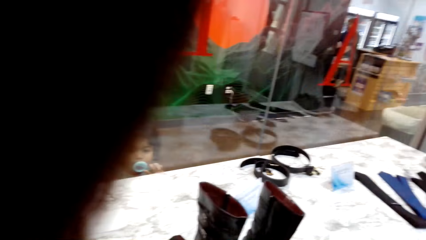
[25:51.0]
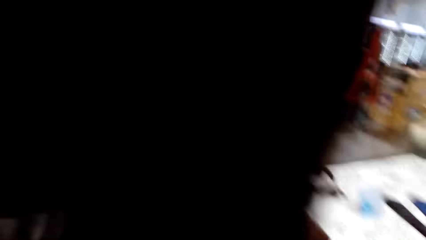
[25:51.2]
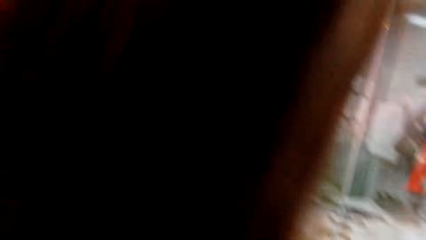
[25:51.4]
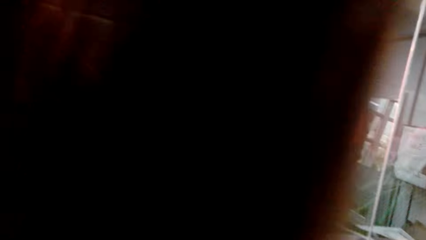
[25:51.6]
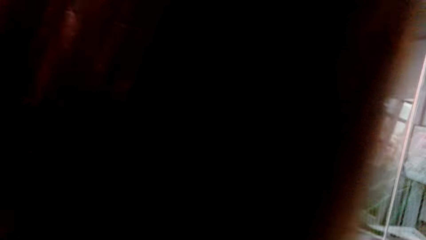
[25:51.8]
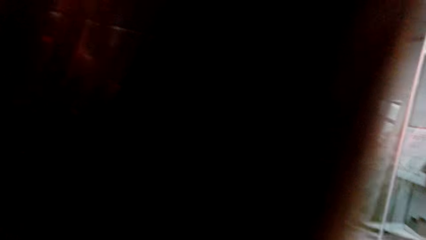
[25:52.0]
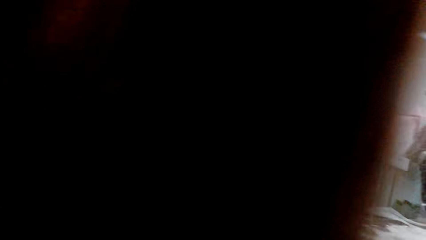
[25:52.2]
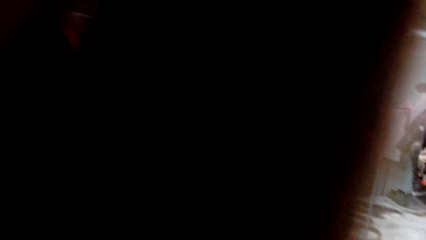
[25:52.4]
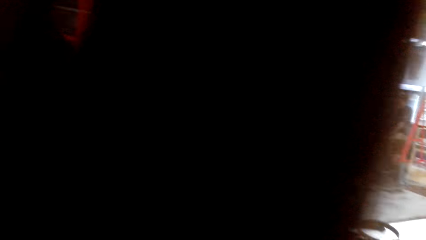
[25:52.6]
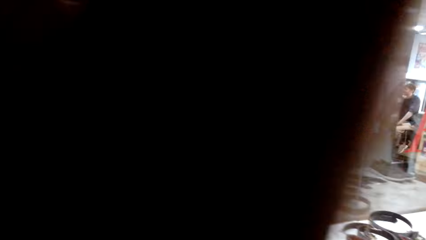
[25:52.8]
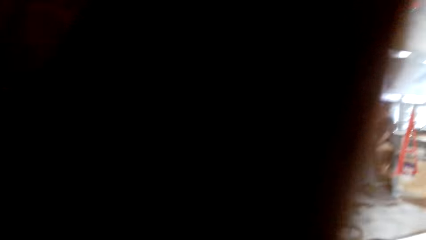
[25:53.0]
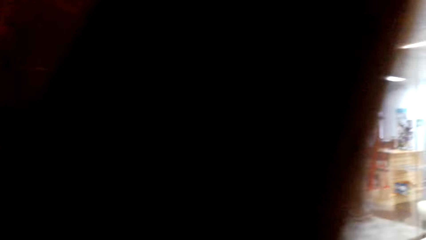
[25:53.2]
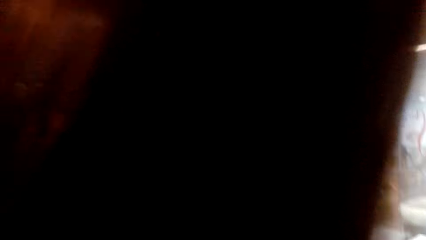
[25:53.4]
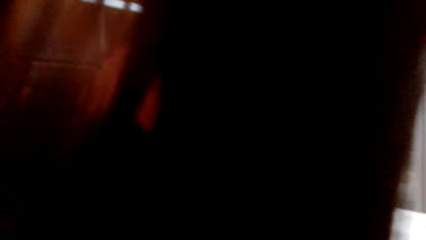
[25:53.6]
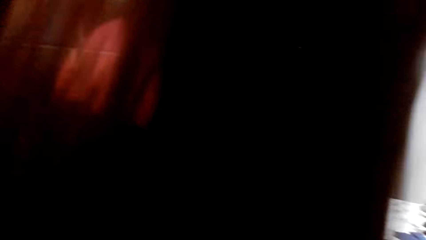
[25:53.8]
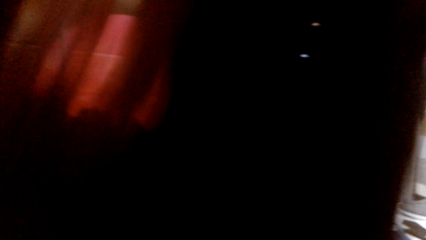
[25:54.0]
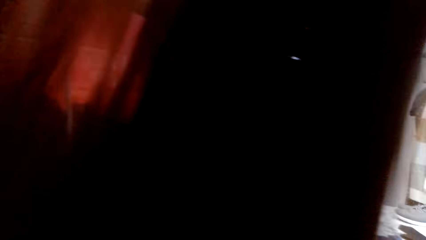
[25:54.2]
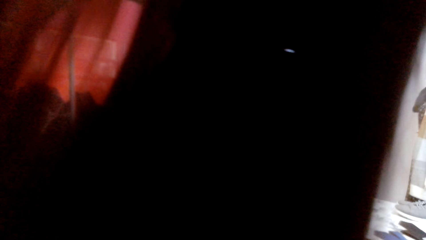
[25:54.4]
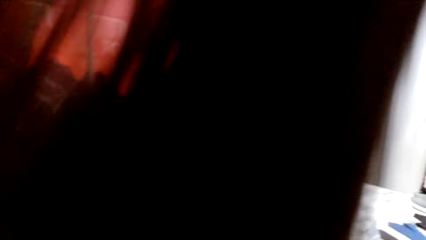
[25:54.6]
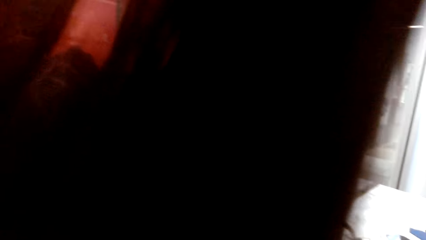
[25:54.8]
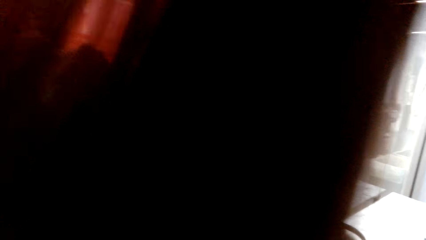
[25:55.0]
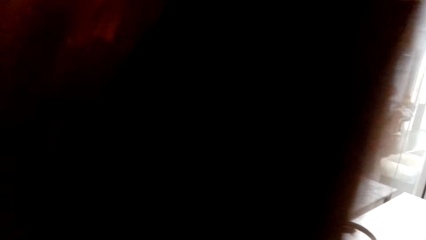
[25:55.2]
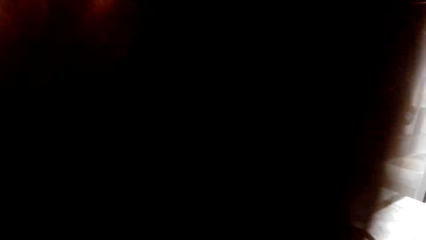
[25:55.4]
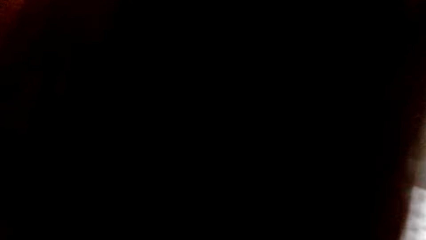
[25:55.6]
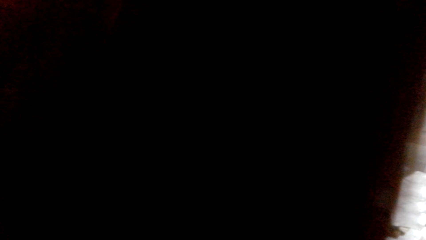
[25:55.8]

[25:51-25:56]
The camera wearer looks around the display table.

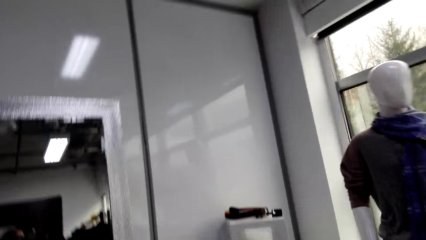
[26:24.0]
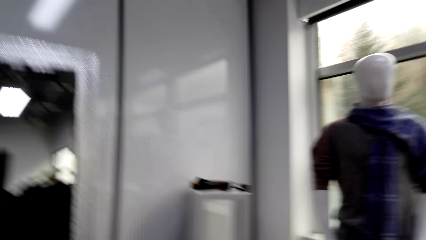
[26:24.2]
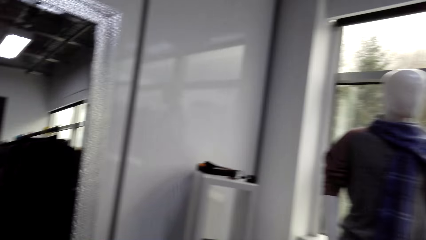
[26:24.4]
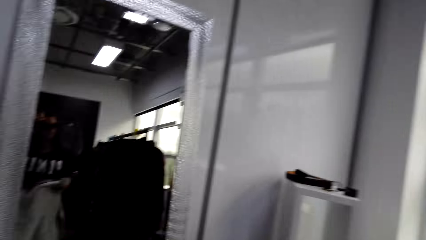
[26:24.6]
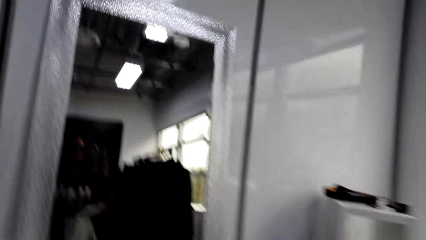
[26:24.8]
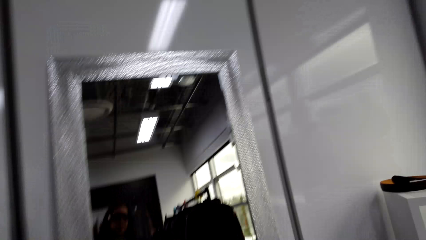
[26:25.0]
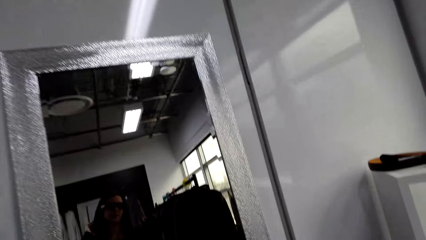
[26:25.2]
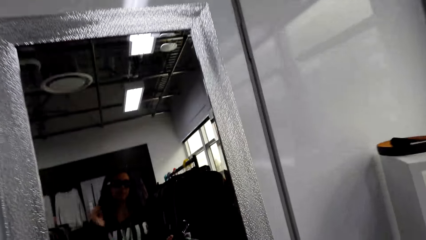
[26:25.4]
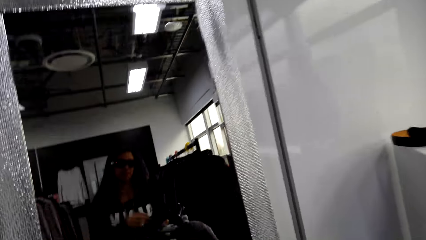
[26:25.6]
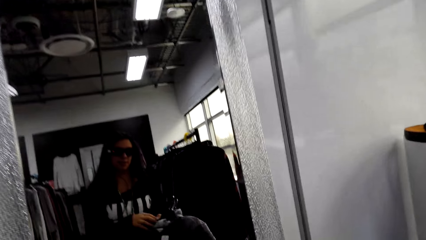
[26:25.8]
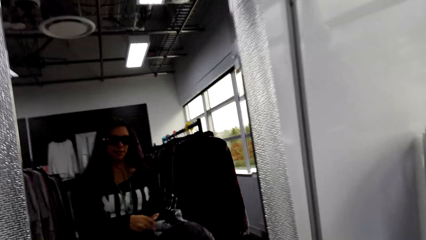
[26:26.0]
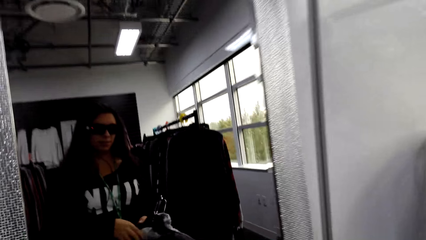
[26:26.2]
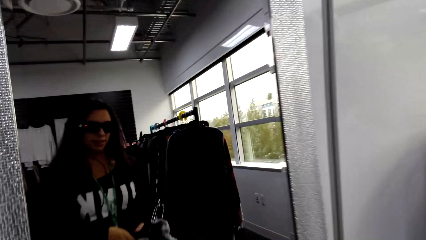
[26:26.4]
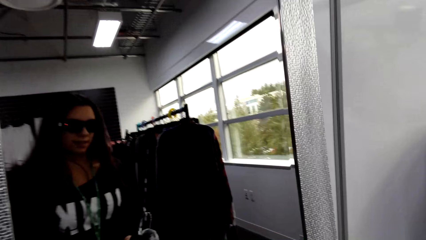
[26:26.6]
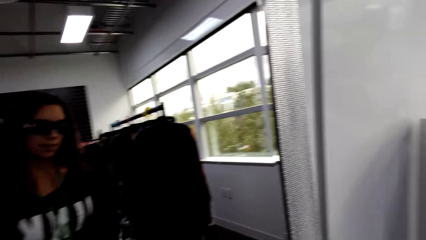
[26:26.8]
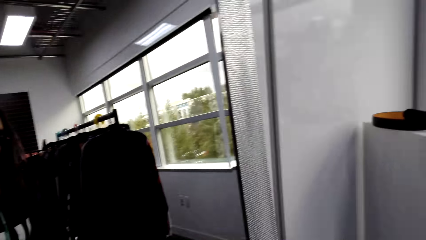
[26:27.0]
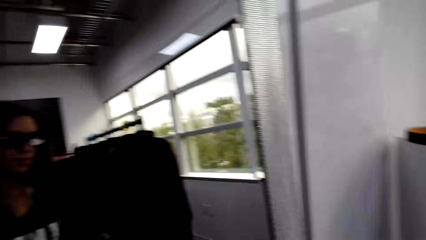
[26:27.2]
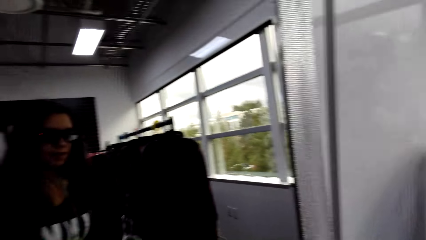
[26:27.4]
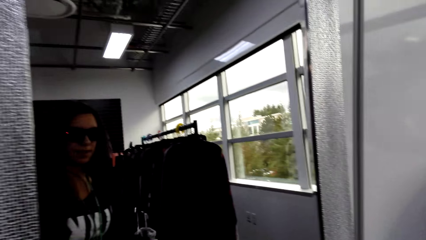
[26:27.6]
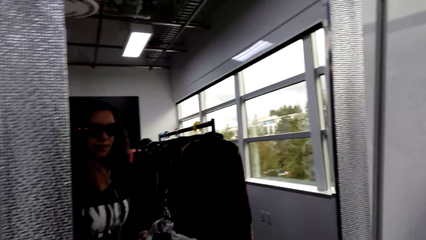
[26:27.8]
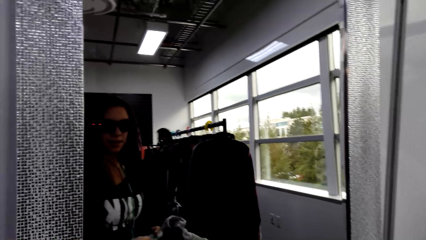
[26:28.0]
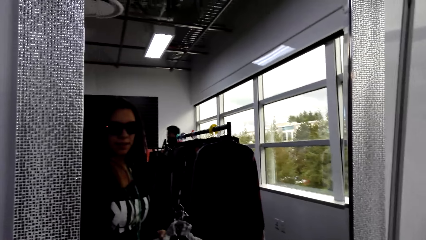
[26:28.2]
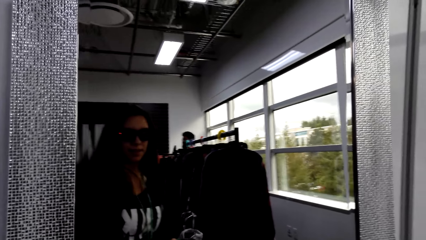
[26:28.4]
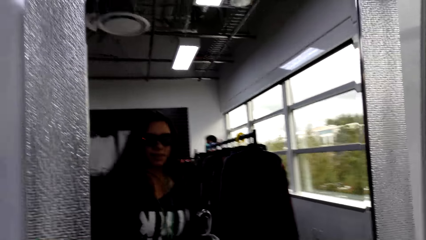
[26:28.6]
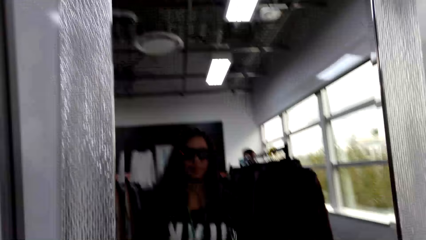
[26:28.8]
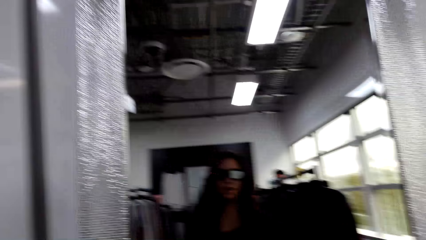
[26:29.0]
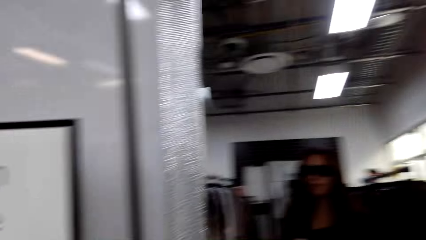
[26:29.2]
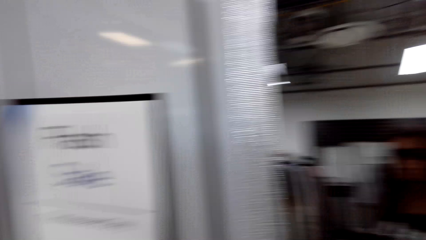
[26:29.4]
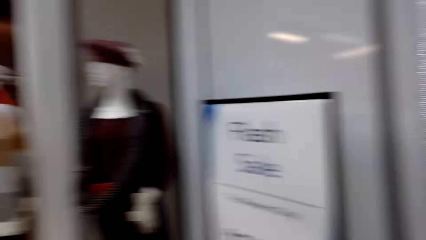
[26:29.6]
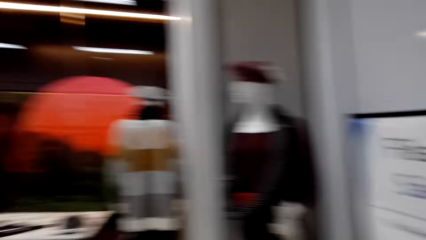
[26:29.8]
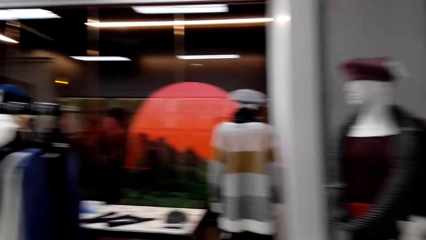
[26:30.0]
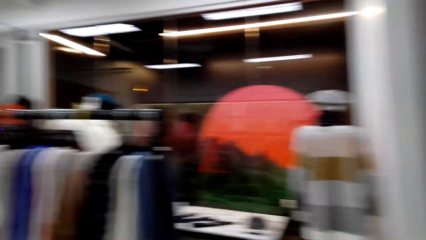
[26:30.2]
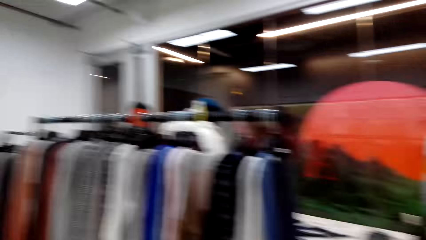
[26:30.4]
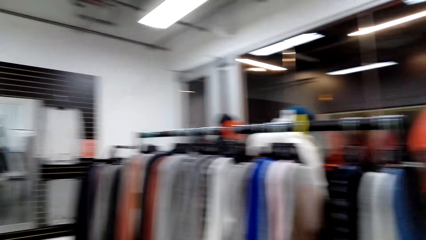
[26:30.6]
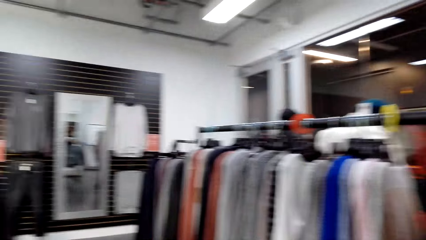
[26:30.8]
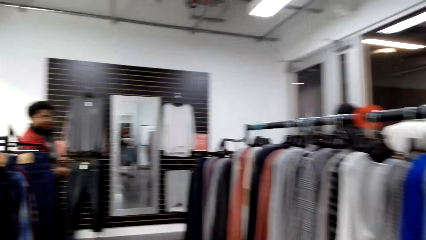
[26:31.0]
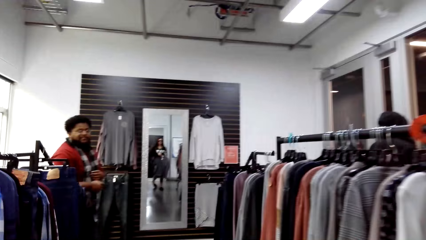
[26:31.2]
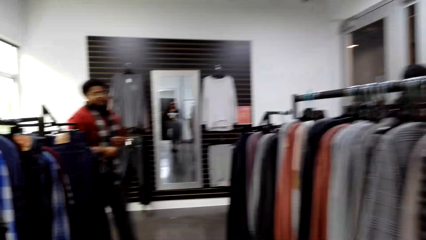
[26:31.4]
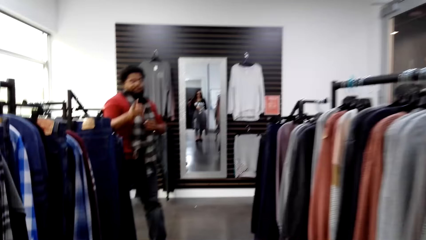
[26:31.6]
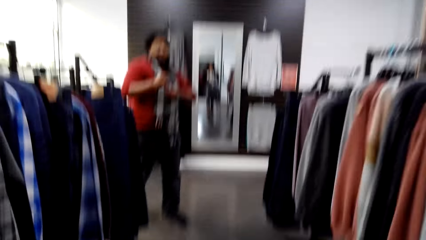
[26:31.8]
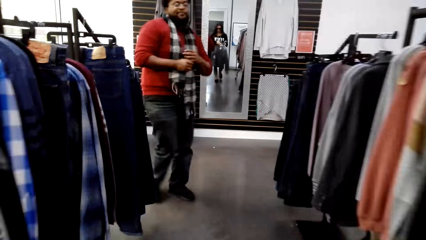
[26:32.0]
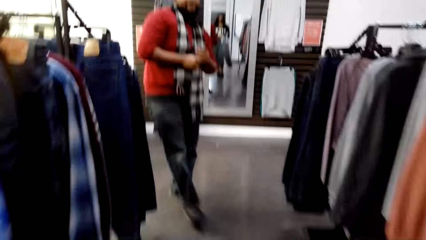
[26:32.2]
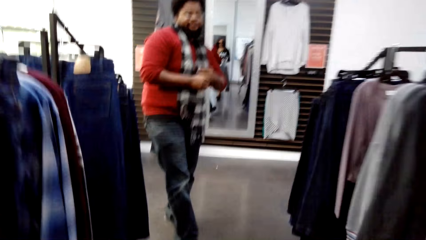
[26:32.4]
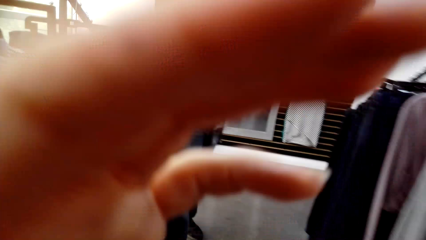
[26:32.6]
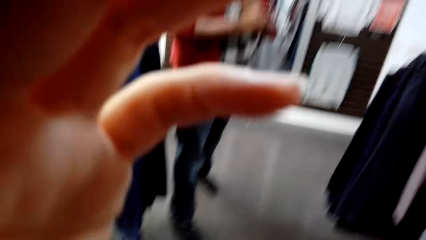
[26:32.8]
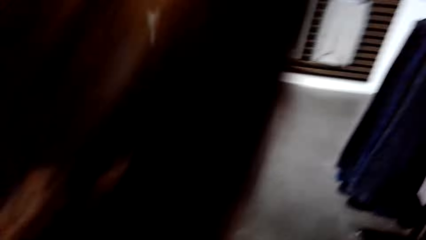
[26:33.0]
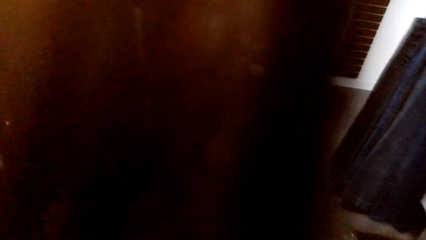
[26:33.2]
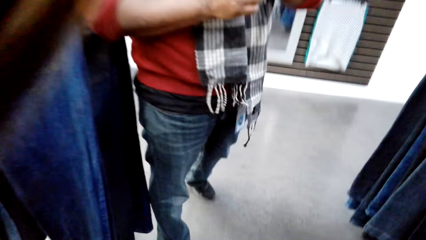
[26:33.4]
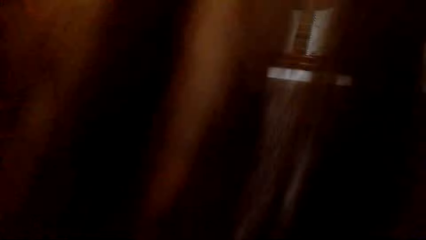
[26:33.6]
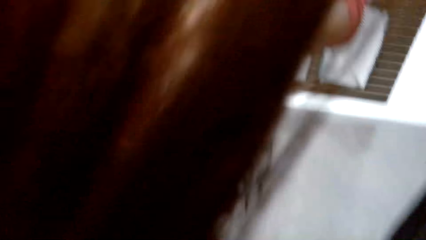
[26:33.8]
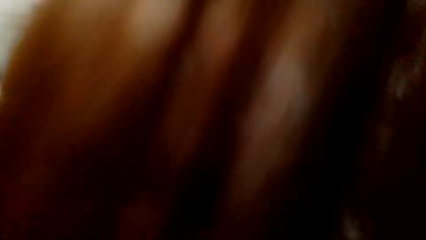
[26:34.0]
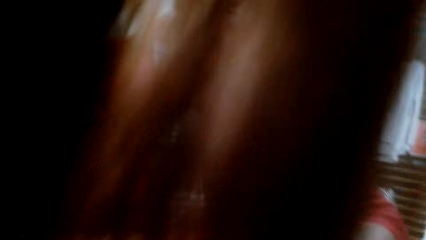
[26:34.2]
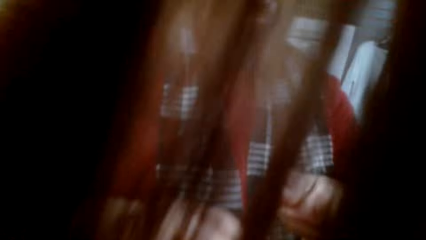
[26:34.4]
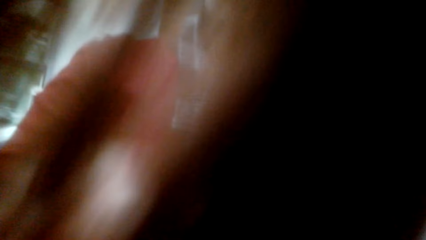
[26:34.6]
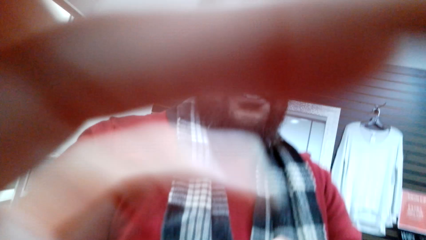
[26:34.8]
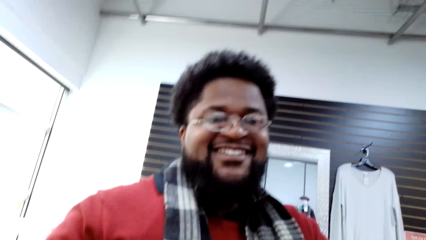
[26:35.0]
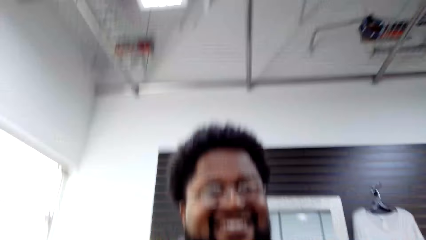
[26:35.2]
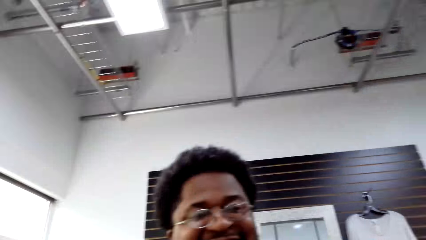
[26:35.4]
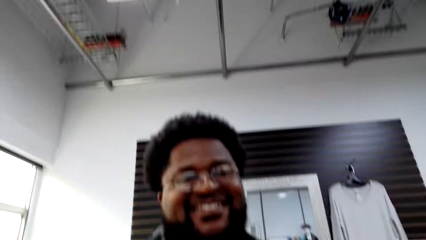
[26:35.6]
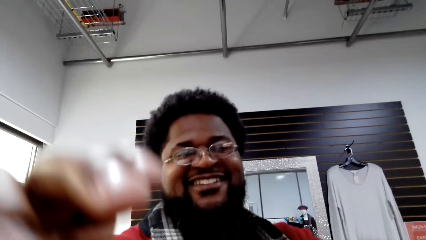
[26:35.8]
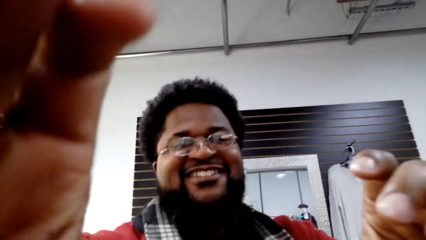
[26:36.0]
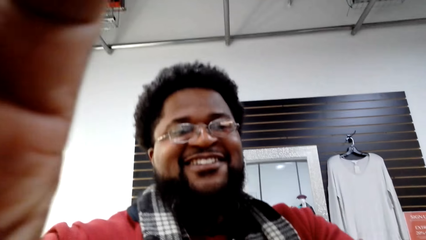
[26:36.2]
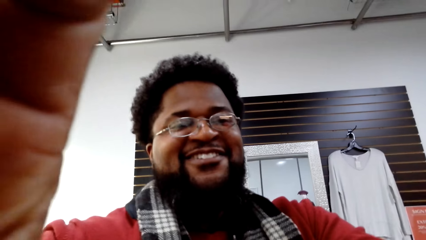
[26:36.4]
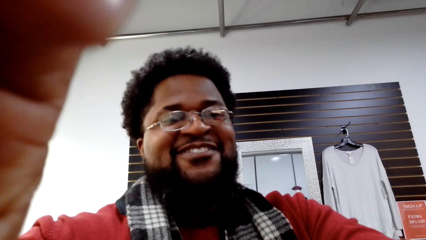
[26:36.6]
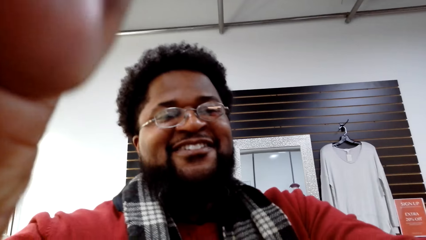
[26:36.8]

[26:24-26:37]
The camera wearer uses a mirror. They look around the boutique. A man walks forward. Another man answers a woman.
